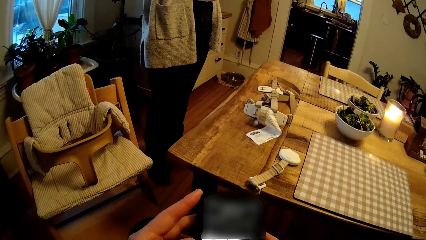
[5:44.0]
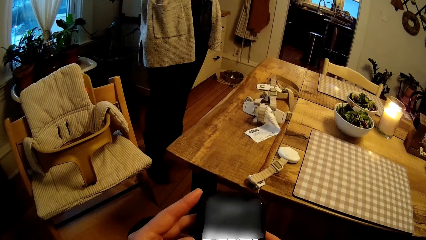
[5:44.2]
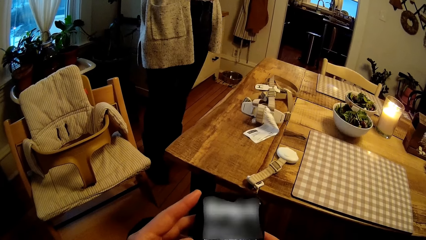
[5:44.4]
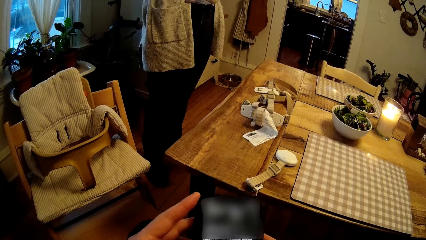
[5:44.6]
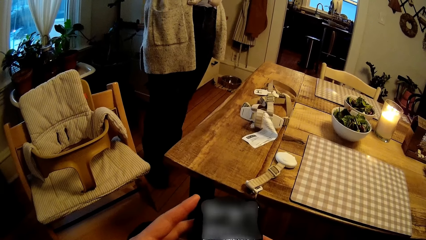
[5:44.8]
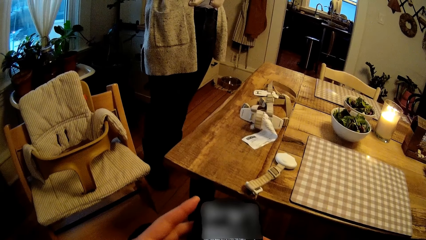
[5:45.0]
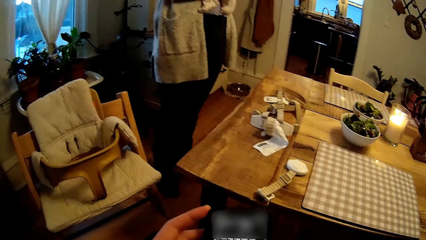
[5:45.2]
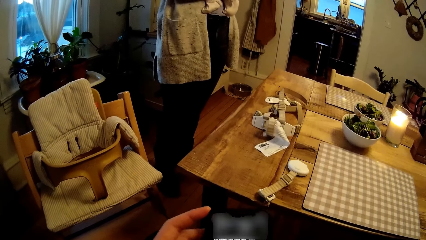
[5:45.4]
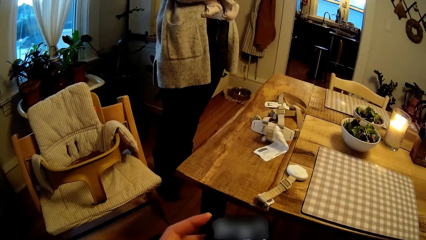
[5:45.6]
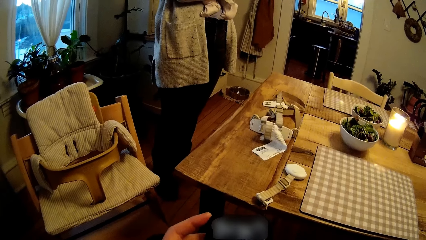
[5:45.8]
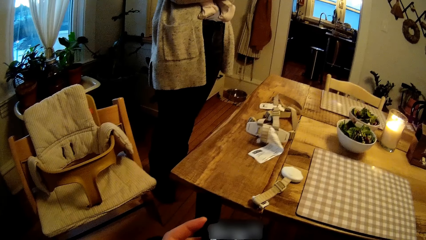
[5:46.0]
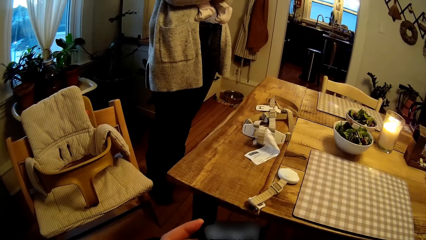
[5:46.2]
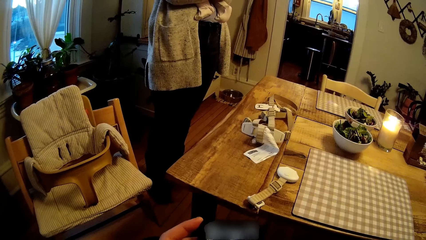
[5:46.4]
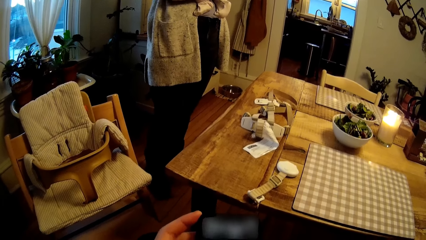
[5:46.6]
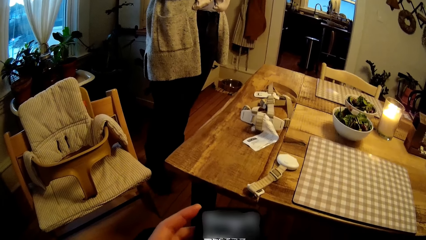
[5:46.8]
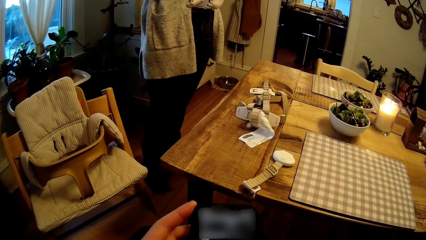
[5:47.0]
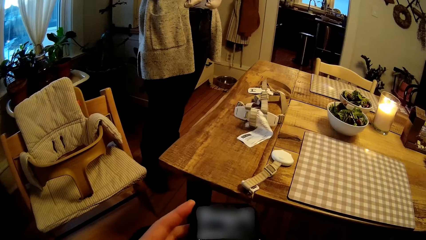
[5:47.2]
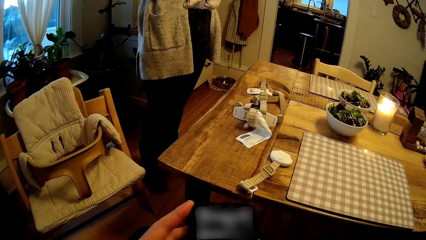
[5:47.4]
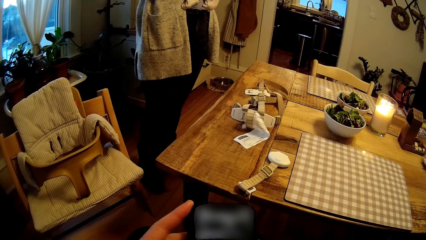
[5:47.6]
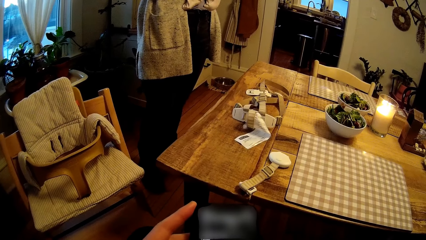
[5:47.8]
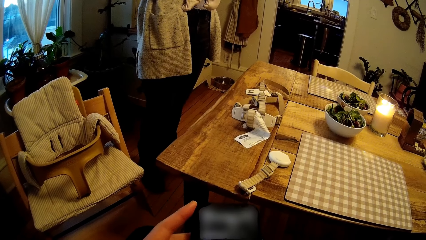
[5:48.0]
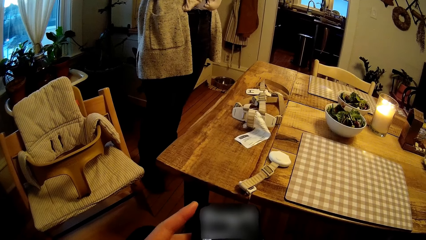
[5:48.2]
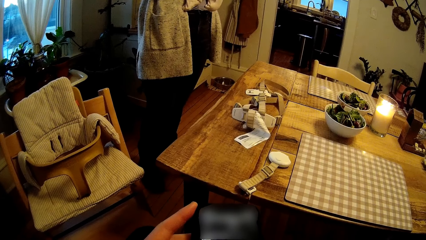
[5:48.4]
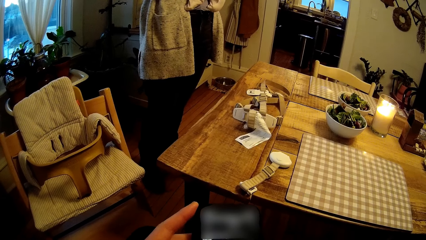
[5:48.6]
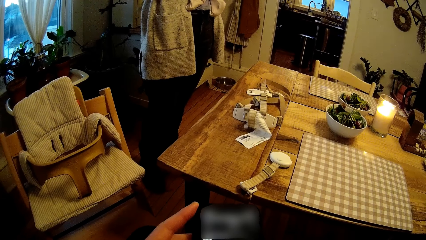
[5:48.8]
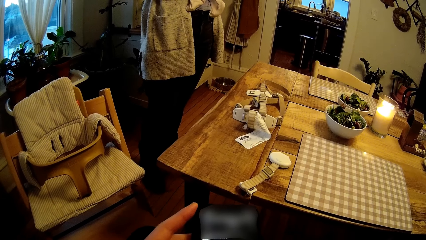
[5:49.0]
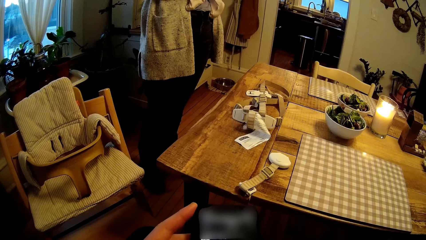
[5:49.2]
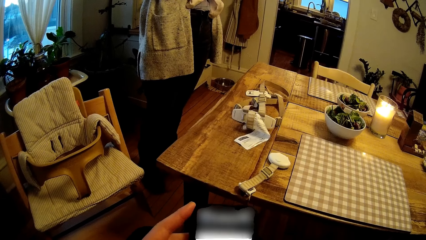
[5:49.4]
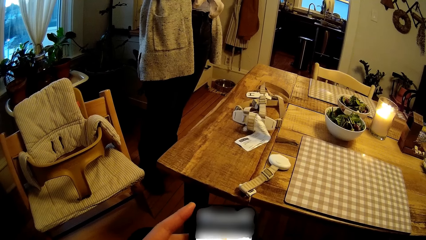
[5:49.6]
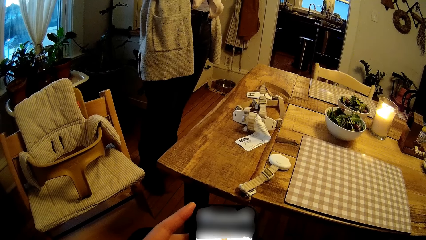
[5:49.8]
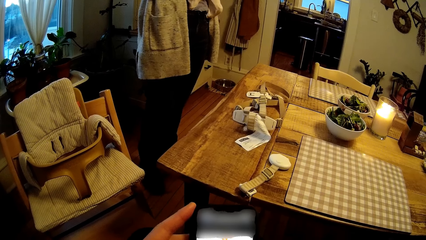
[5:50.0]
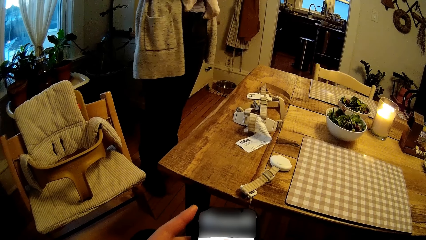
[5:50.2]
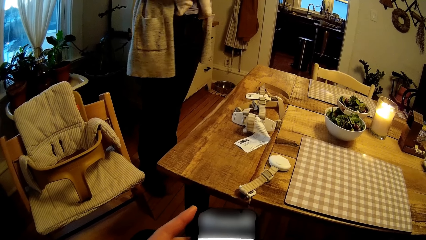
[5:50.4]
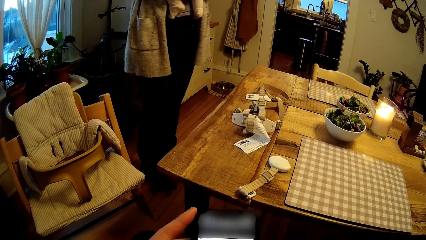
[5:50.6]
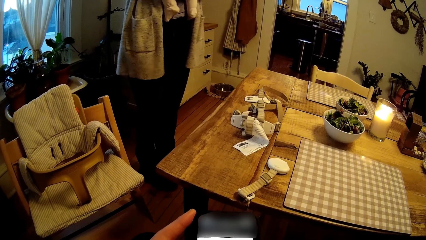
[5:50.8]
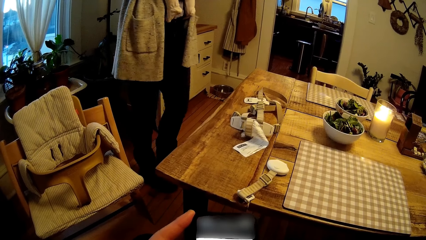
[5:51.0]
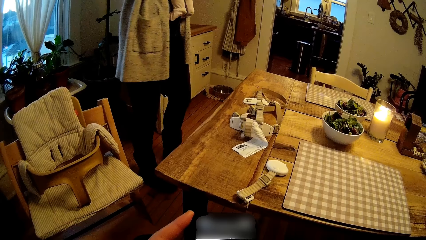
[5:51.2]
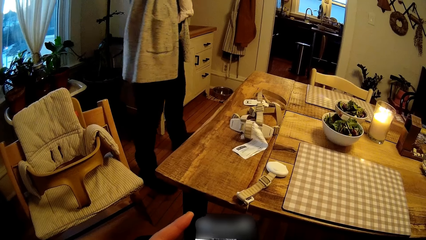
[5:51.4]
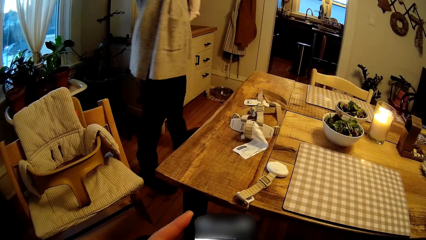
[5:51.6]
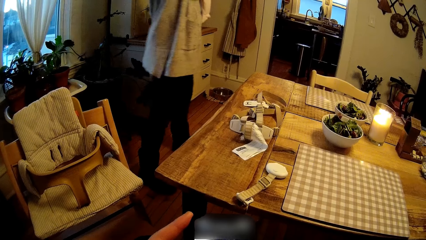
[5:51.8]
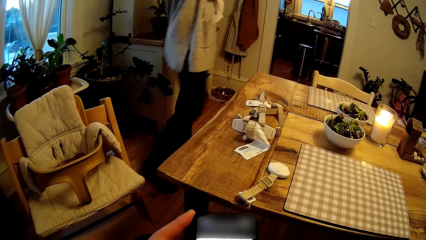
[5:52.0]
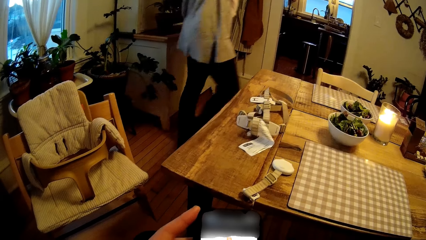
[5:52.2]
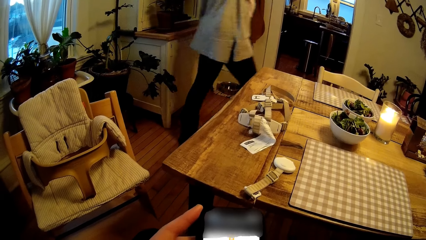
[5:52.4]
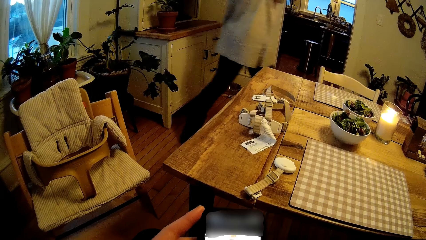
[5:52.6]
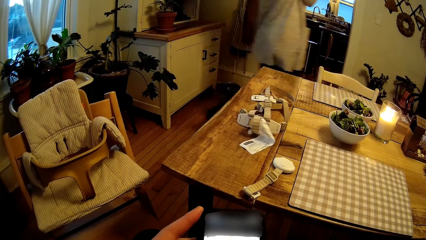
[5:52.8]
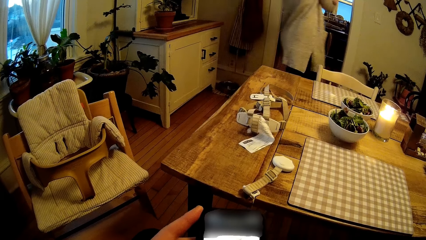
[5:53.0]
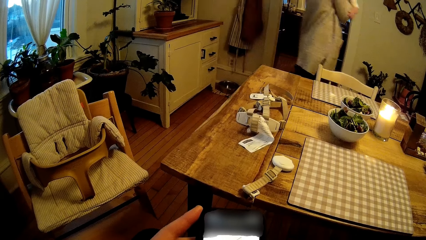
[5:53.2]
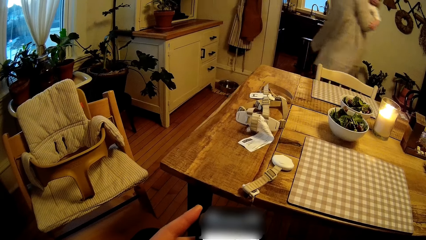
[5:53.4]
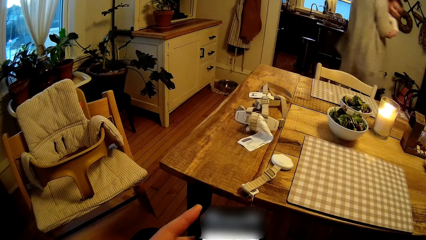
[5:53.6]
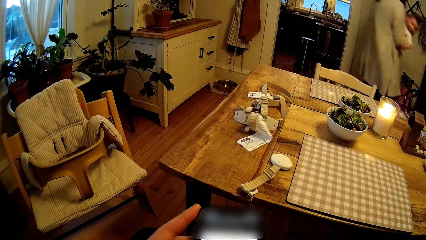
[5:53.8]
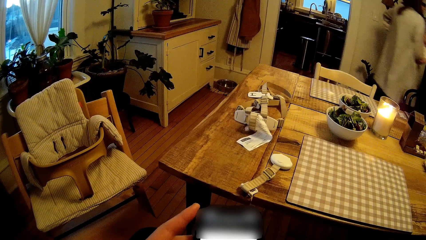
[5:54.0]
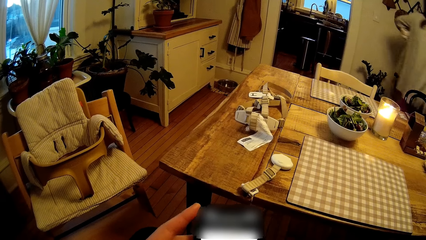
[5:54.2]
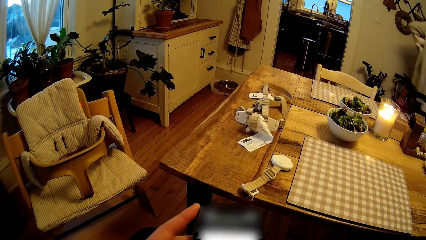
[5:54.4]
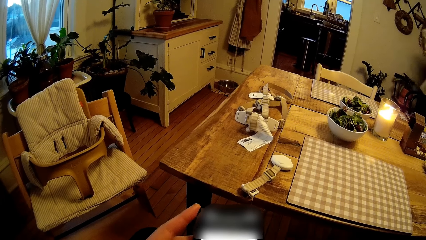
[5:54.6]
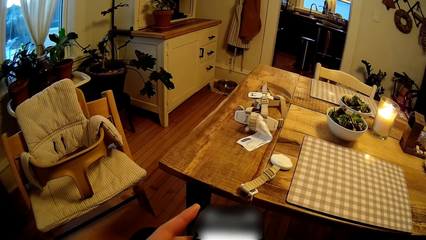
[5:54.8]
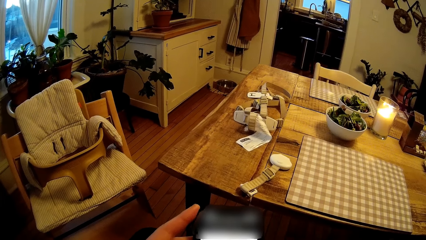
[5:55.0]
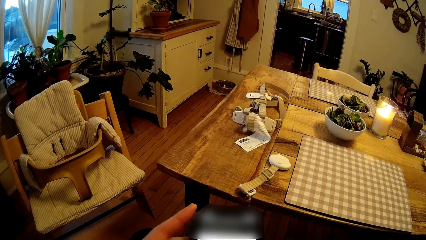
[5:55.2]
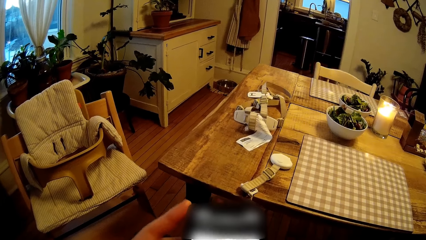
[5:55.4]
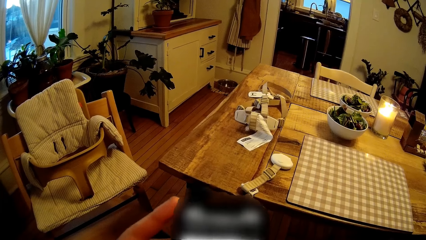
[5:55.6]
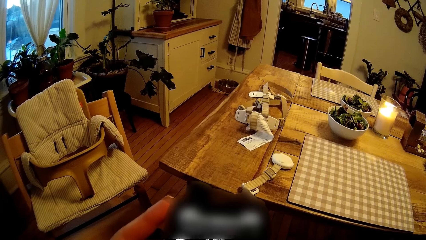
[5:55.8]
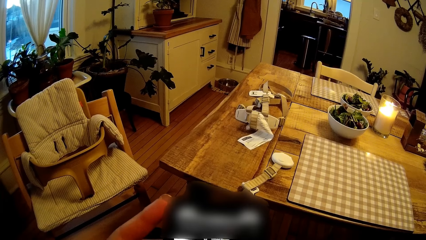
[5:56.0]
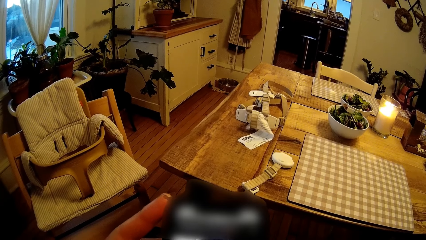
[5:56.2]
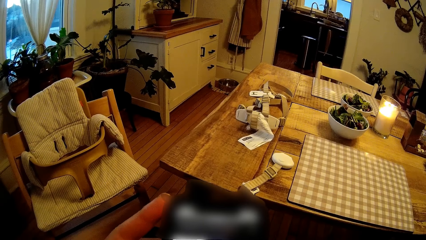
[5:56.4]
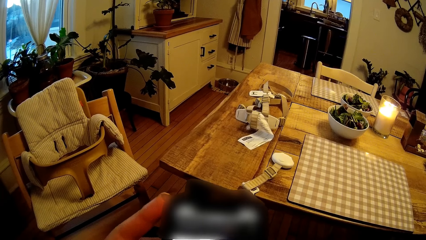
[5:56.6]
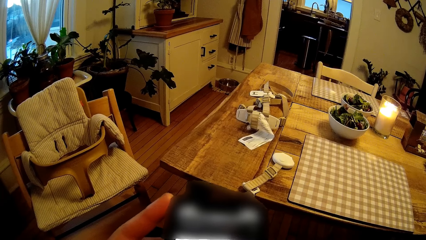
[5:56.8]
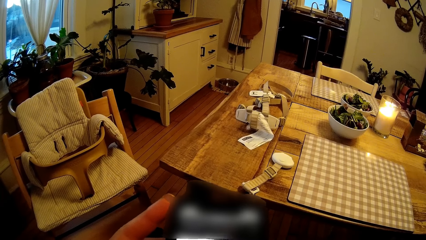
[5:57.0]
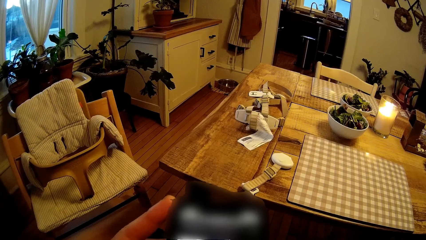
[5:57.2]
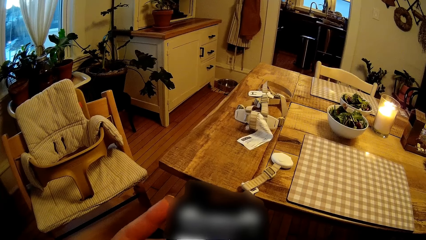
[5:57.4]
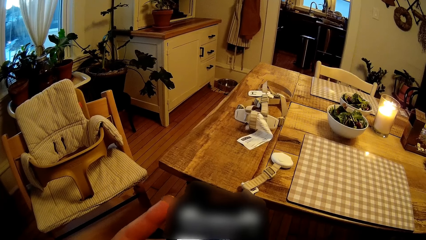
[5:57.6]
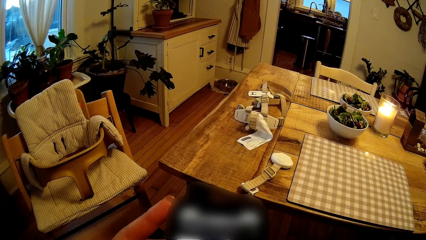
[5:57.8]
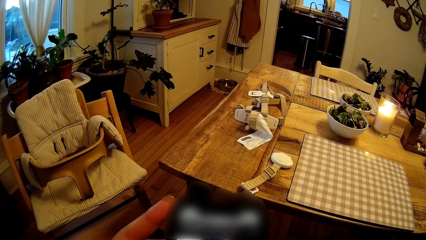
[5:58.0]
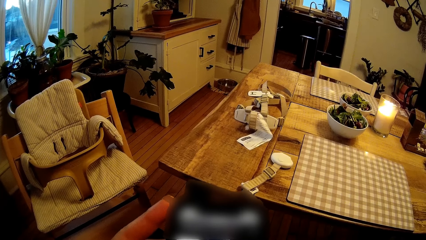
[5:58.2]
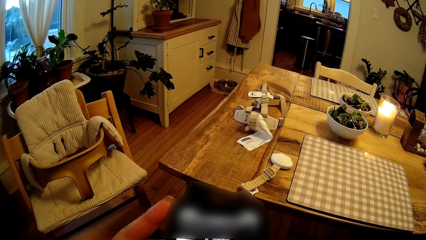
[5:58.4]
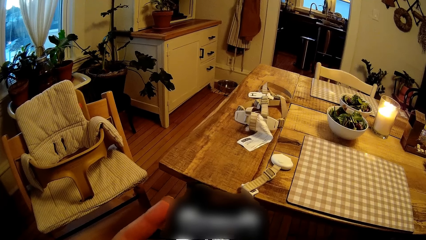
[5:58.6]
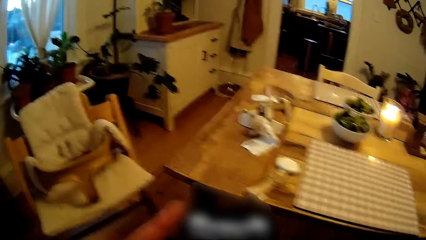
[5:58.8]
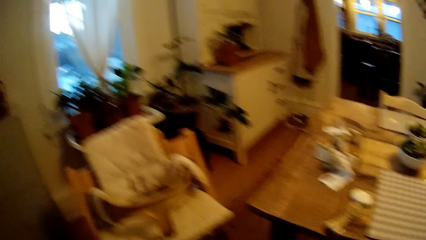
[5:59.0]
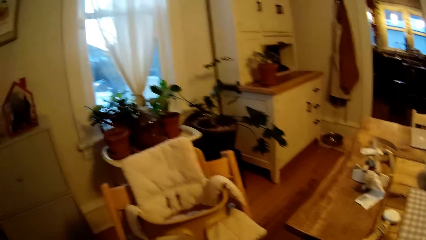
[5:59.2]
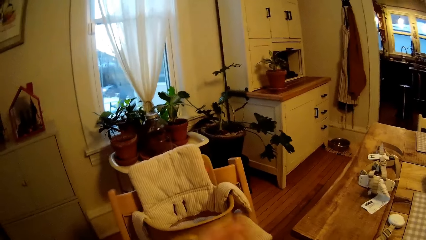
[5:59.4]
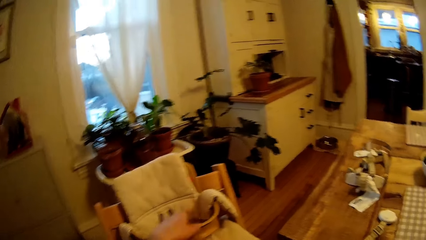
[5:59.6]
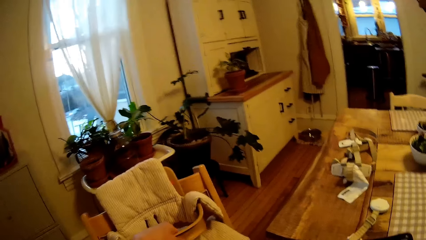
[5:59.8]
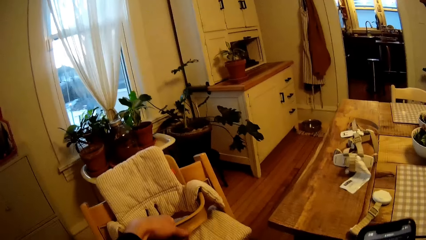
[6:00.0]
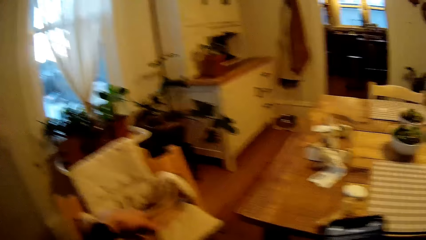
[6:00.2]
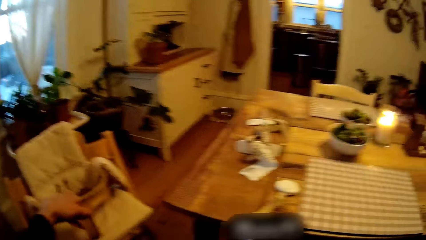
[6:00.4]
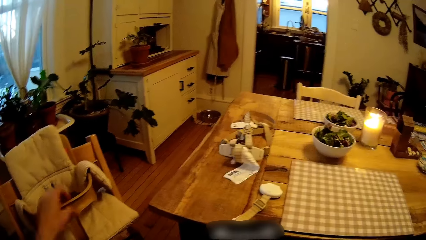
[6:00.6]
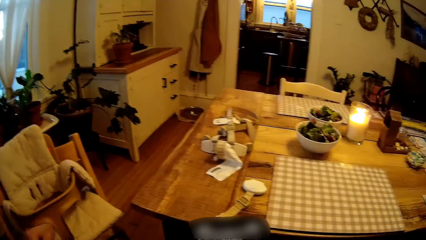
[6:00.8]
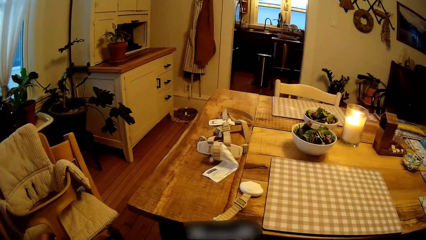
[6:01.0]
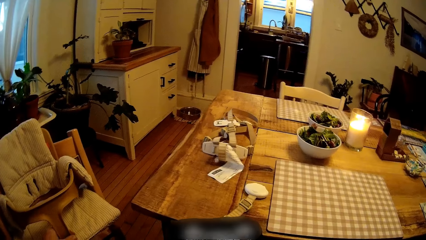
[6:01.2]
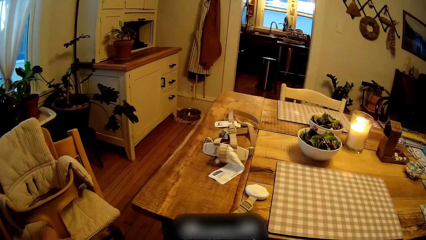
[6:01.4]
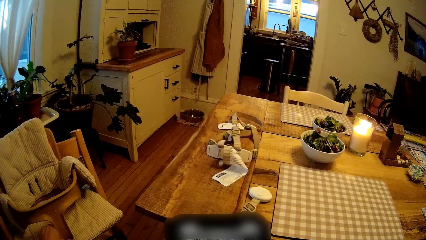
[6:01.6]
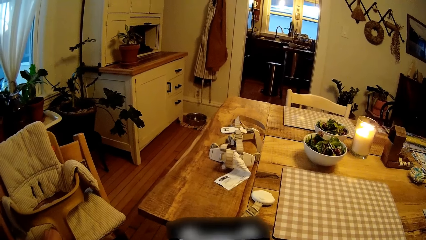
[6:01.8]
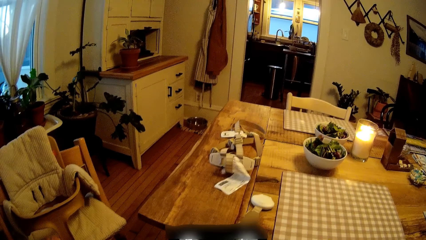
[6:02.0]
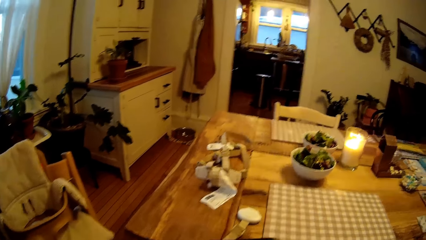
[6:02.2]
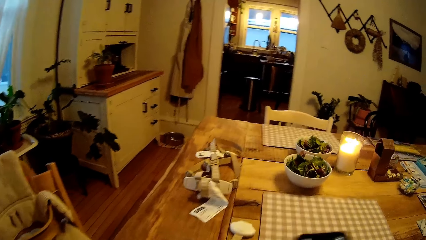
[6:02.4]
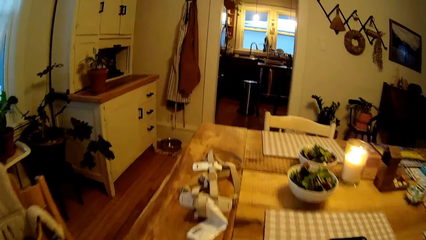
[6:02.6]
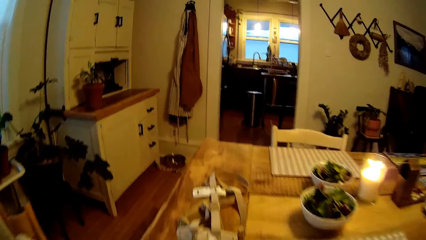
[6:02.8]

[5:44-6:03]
A person walks around the house. The camera wearer operates the phone. He holds the high chair with his left hand and removes his left hand from the high chair.
